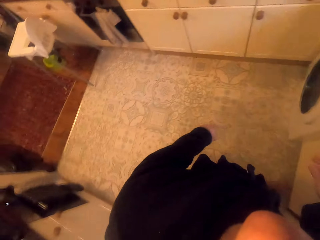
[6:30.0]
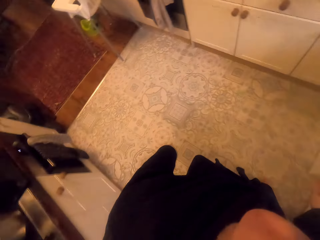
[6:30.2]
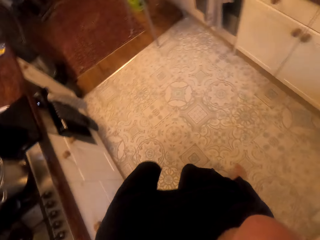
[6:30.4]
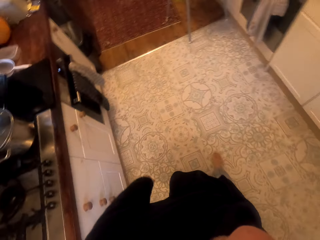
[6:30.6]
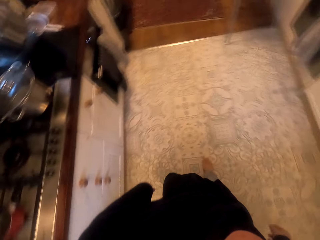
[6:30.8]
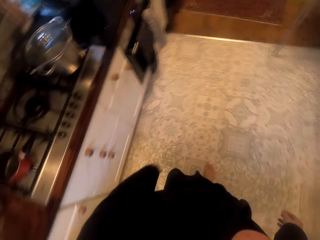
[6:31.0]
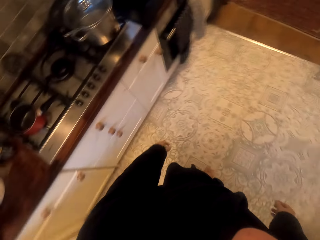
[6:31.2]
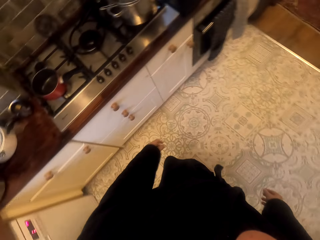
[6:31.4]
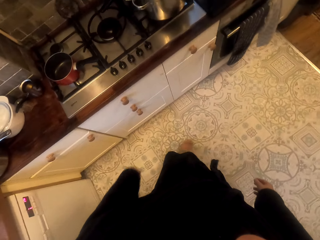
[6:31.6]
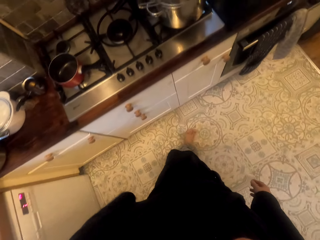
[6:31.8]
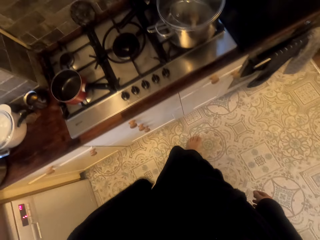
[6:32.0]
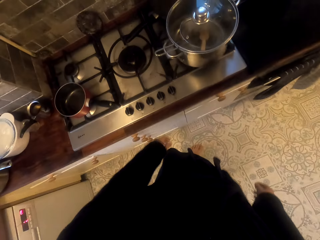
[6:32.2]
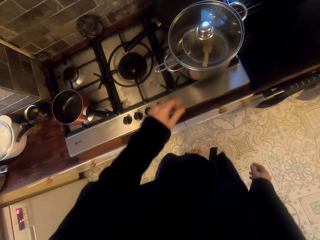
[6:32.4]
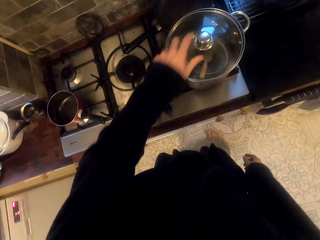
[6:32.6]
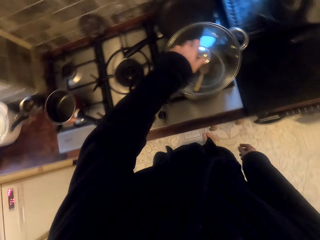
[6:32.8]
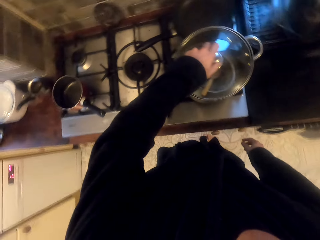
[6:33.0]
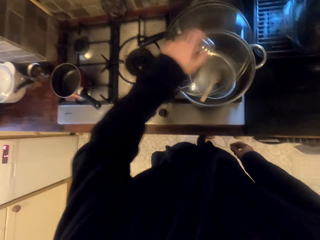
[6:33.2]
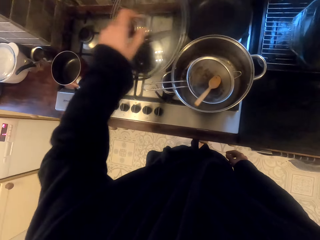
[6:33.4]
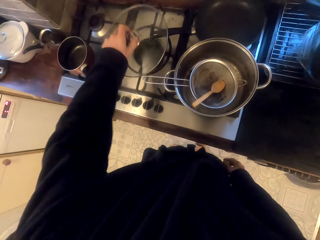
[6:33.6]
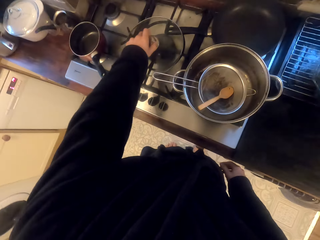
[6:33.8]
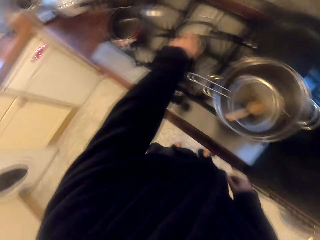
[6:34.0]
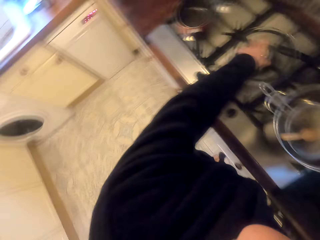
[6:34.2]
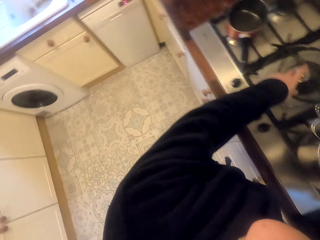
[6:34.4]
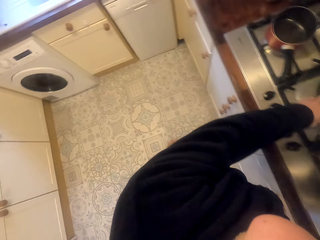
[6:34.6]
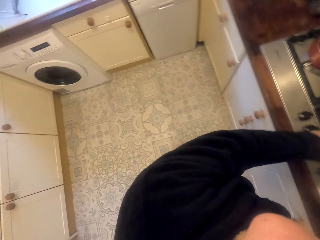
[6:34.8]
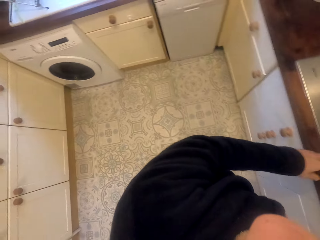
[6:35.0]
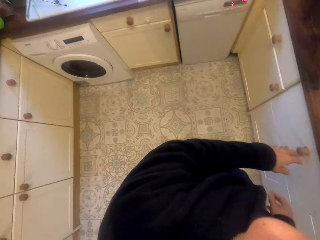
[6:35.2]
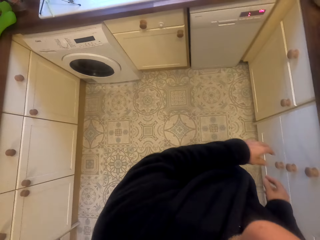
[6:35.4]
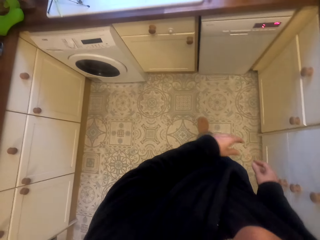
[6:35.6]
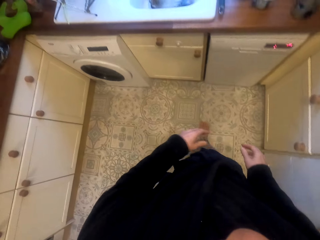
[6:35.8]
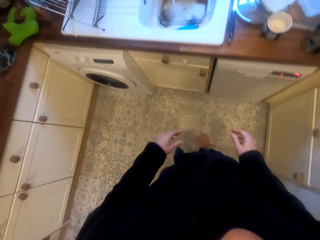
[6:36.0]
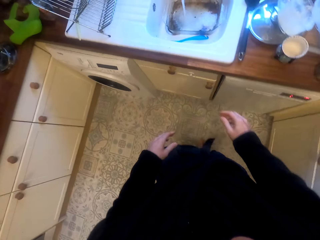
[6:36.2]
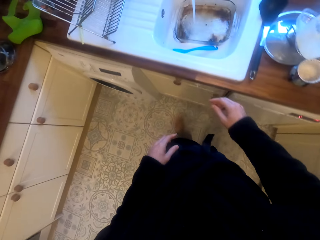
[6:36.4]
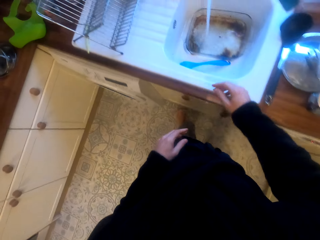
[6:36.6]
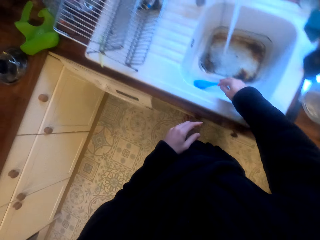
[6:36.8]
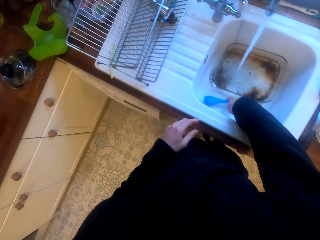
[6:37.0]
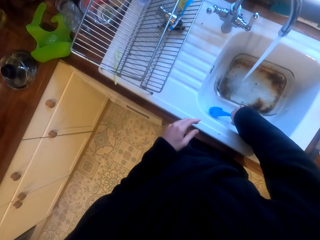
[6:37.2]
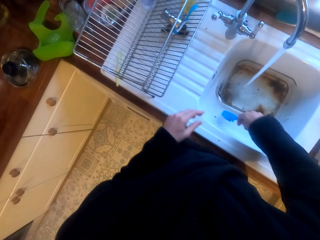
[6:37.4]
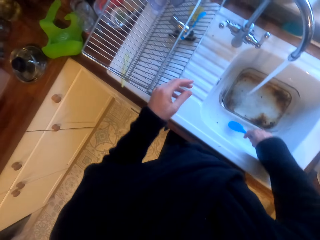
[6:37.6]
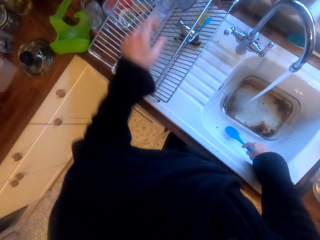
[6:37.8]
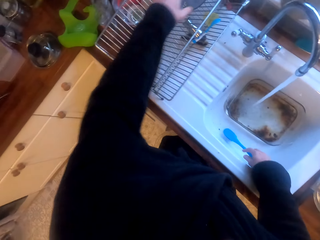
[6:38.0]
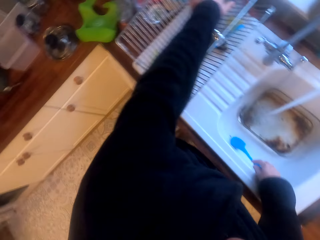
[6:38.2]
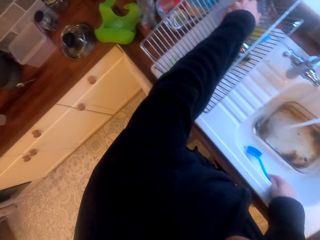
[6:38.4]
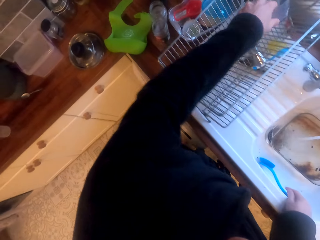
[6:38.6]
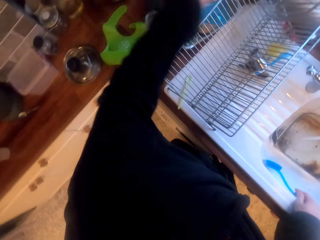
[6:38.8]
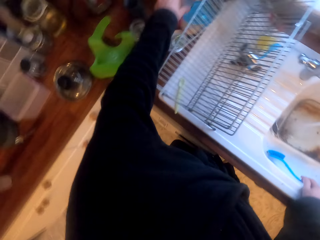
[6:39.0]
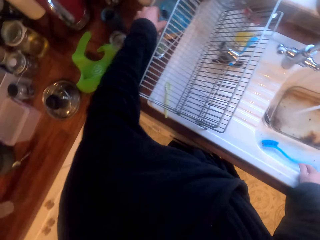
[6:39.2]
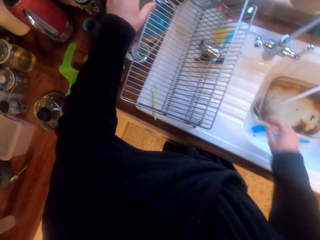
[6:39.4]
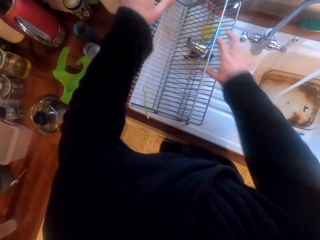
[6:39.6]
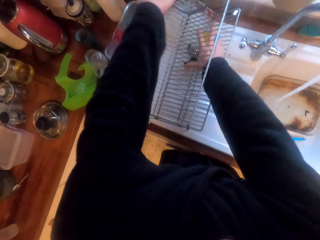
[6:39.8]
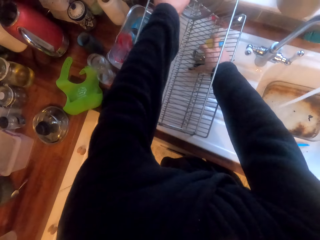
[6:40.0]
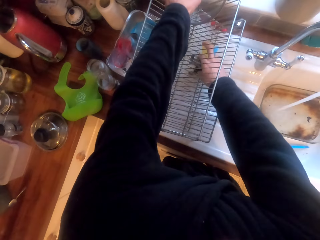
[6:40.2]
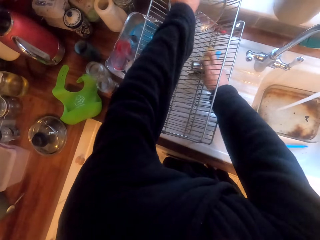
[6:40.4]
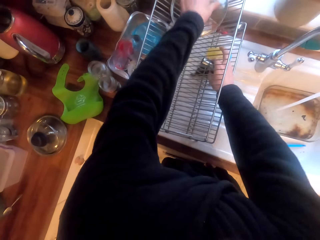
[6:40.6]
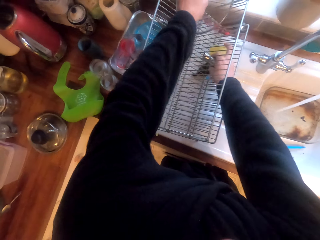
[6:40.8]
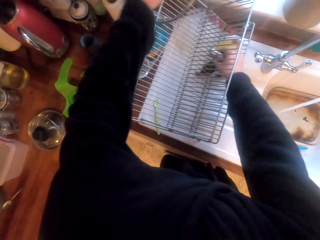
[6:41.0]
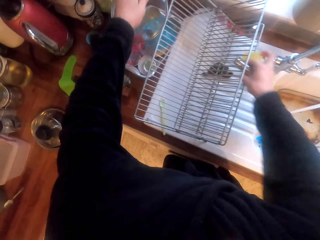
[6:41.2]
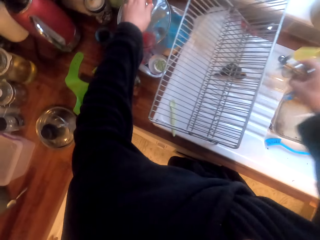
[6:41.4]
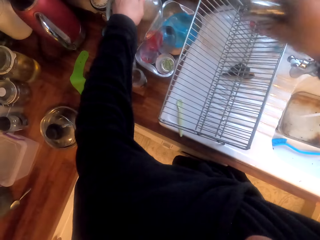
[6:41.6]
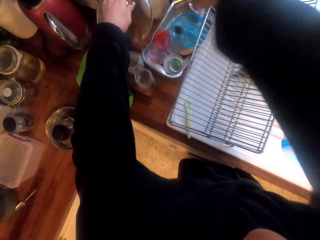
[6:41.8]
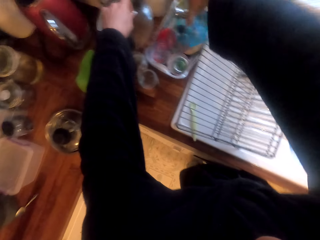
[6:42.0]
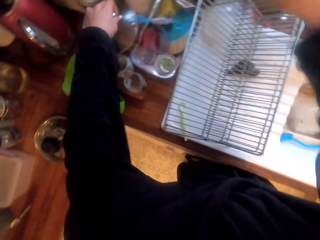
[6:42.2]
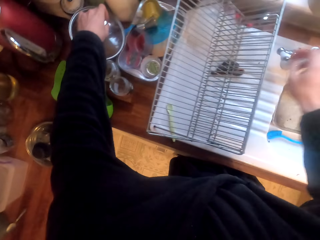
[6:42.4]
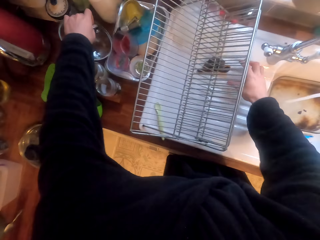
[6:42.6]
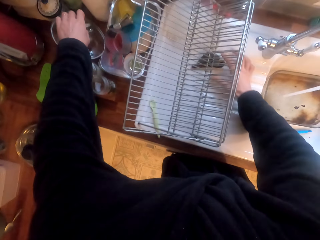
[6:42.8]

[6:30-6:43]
The camera wearer walks around. They put a lid on the stove. They open the lid. They clear the drainer.

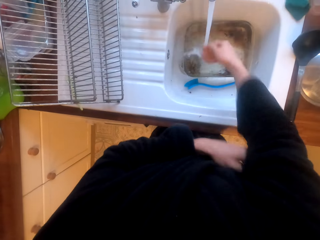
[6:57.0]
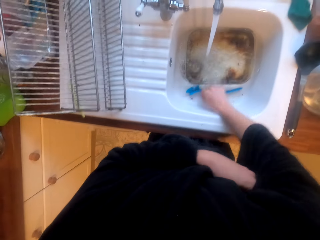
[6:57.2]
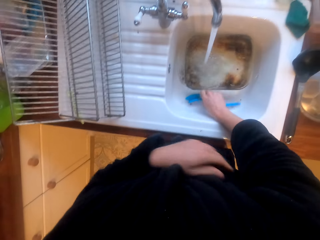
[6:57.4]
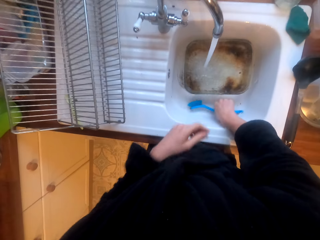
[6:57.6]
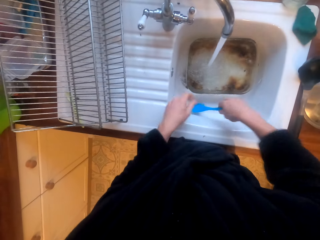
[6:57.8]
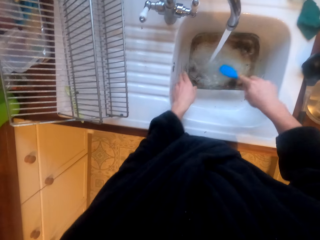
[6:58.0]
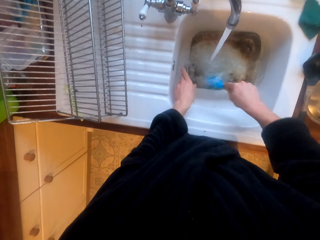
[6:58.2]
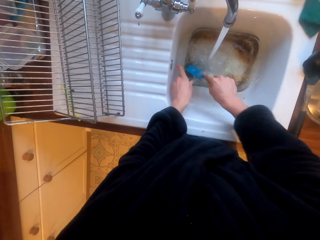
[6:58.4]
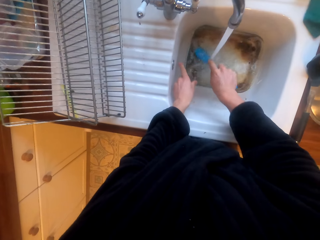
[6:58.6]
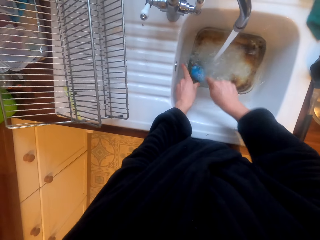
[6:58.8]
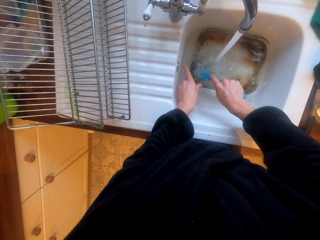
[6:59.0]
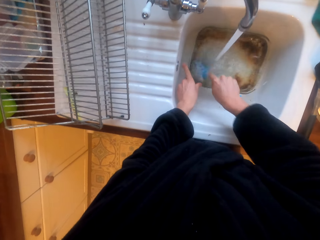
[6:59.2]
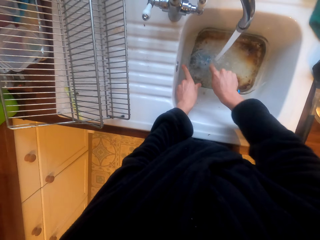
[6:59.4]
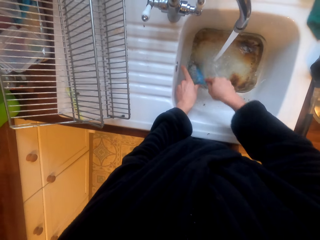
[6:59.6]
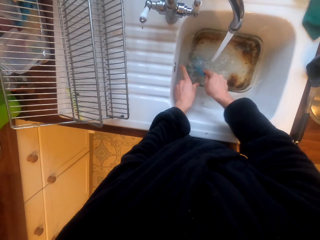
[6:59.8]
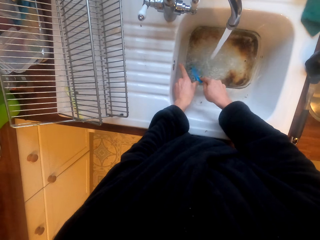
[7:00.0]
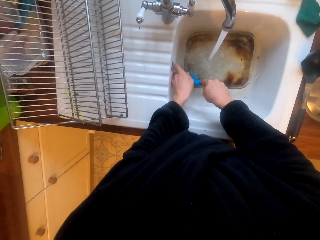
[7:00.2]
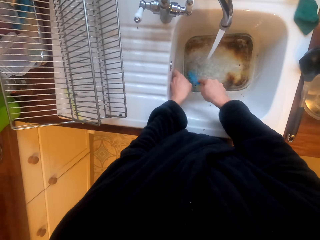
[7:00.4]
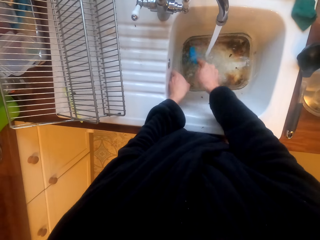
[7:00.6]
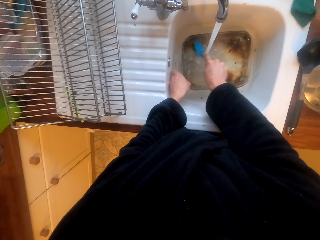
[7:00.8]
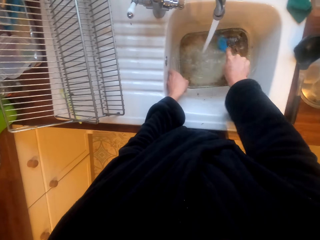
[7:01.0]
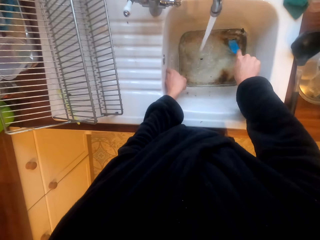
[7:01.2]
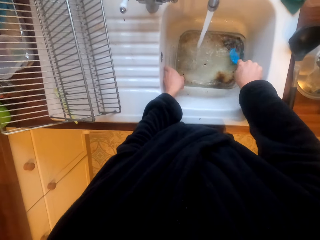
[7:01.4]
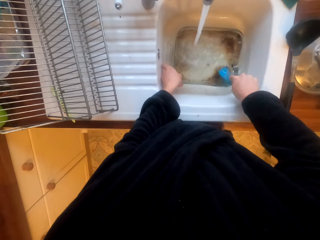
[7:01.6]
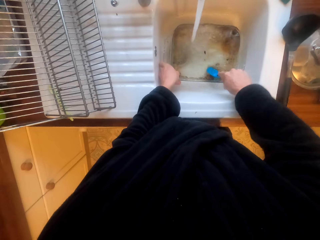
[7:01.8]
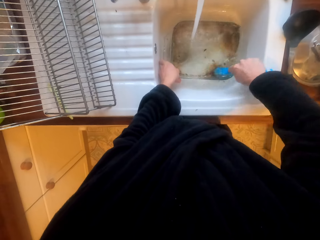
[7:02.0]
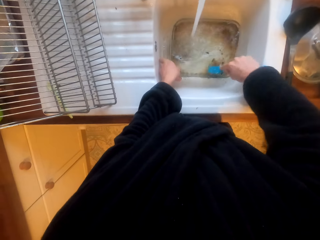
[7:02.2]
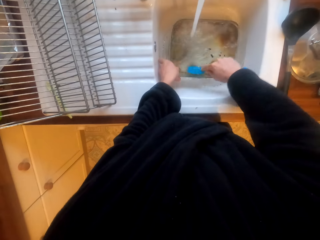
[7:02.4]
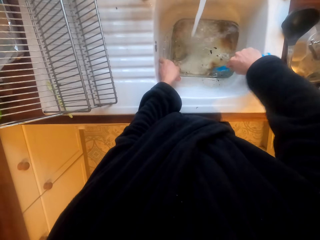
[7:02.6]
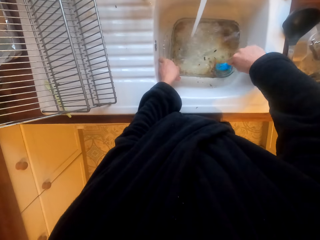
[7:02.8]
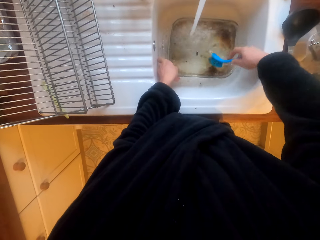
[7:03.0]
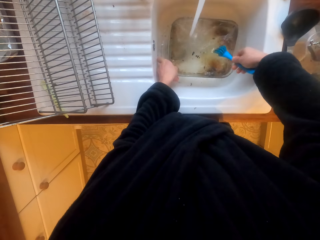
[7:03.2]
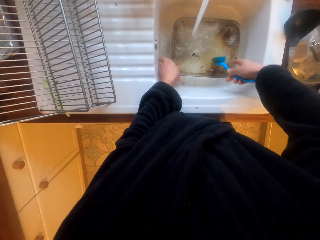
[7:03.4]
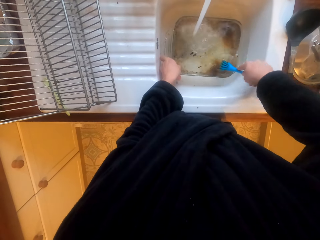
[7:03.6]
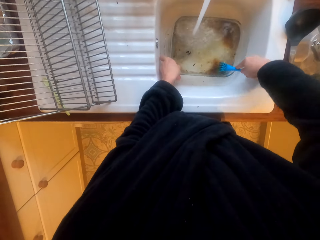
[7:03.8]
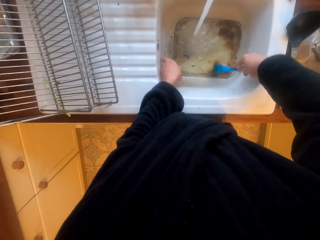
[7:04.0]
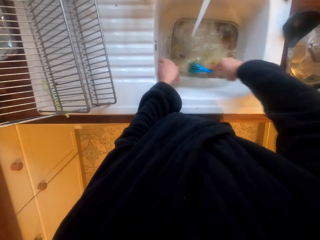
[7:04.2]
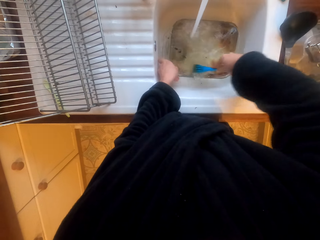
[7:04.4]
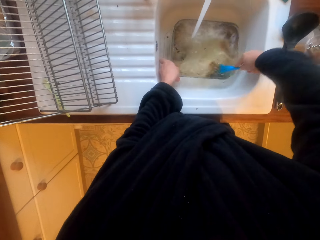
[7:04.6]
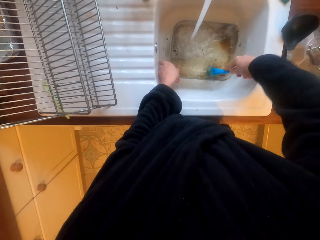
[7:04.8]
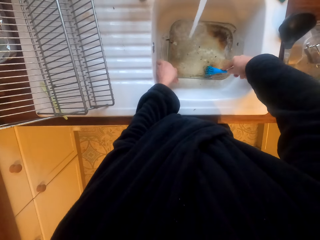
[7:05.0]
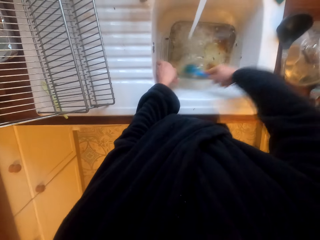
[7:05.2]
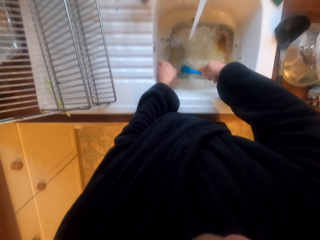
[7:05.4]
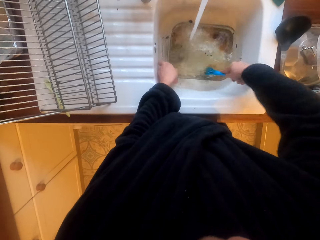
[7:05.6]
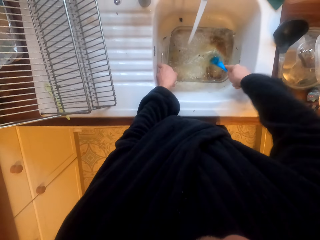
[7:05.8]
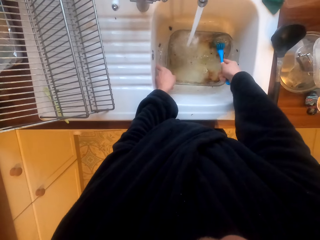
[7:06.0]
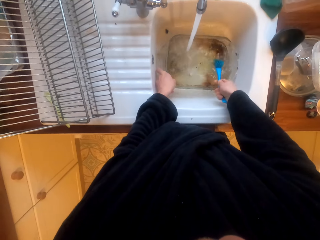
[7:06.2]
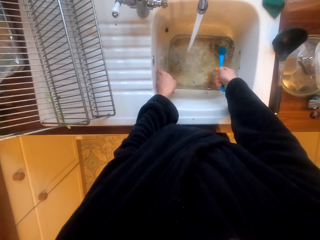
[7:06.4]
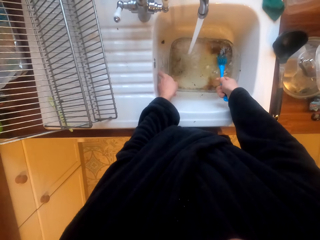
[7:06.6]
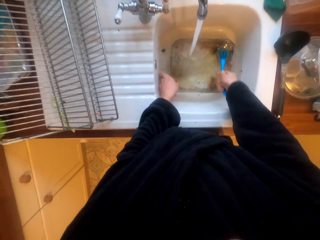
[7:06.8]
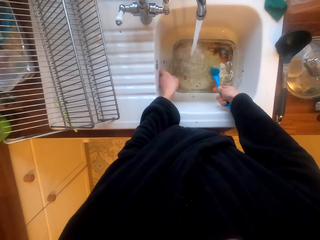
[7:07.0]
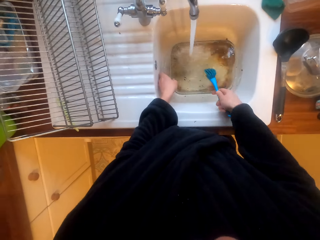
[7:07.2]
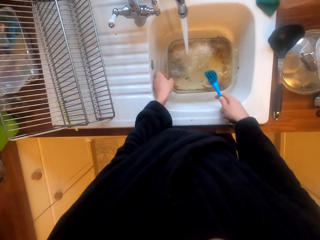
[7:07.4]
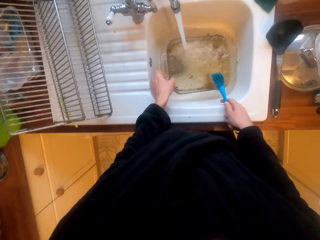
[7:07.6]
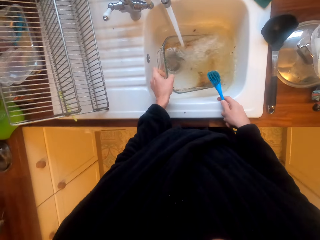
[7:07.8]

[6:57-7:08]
The camera wearer scrubs a container or tray with a brush.
